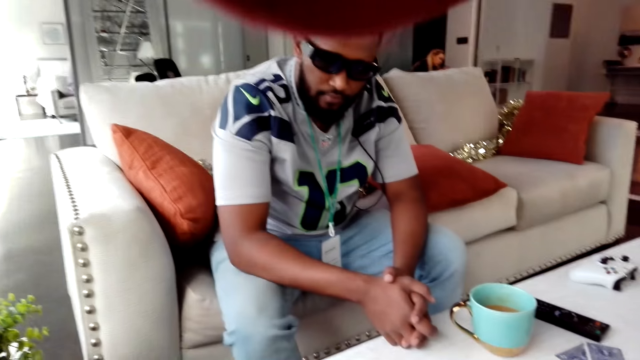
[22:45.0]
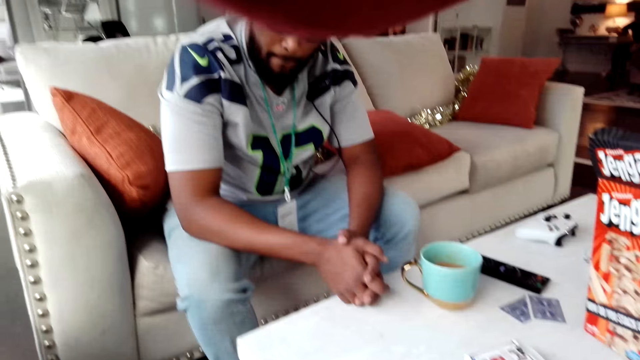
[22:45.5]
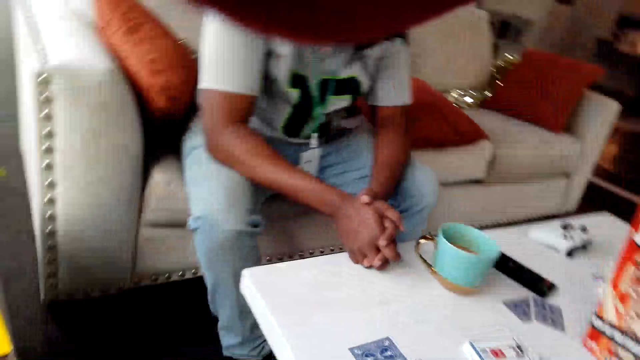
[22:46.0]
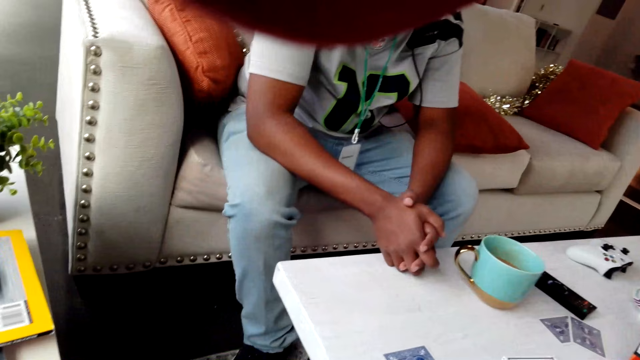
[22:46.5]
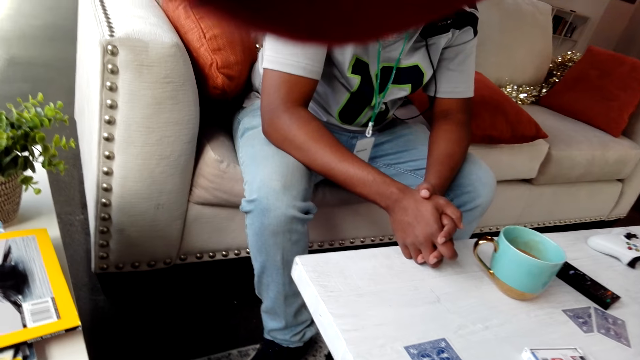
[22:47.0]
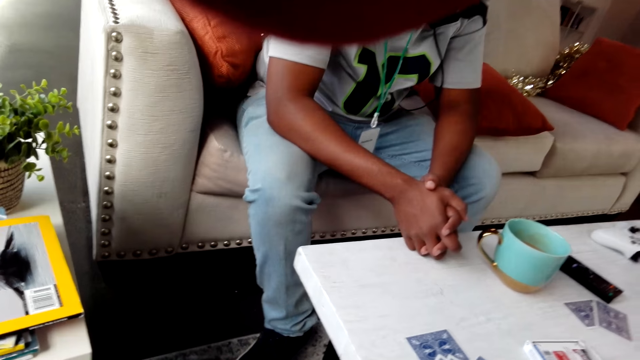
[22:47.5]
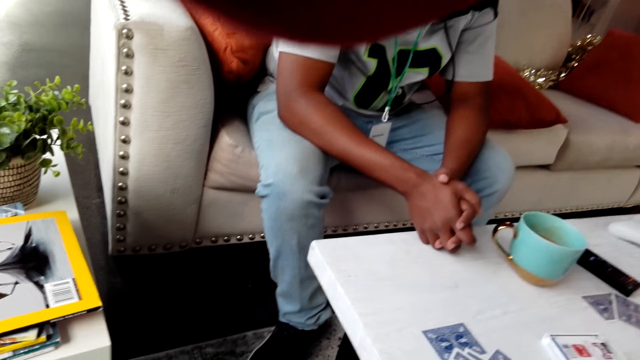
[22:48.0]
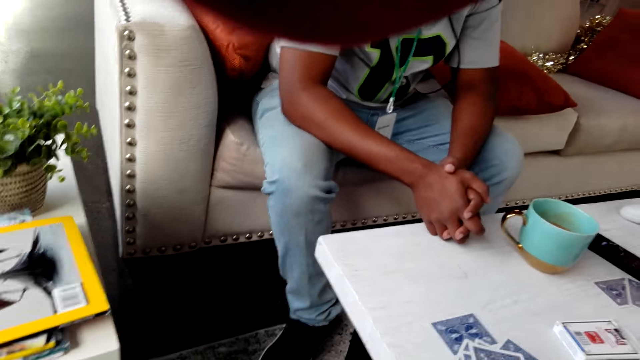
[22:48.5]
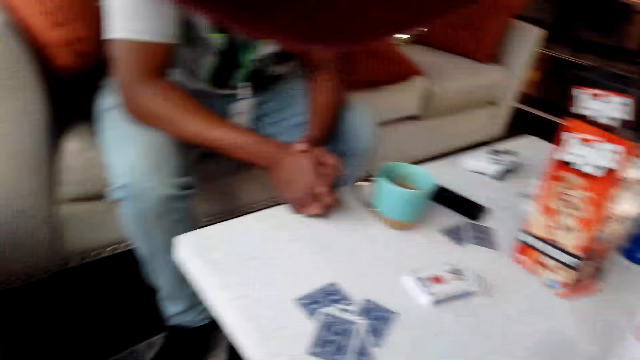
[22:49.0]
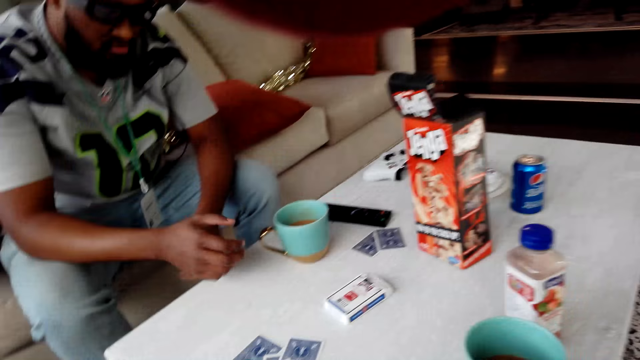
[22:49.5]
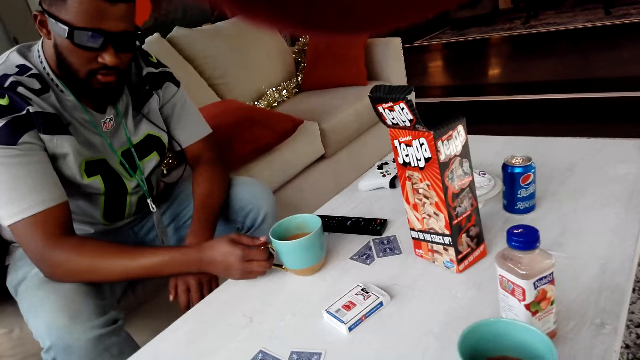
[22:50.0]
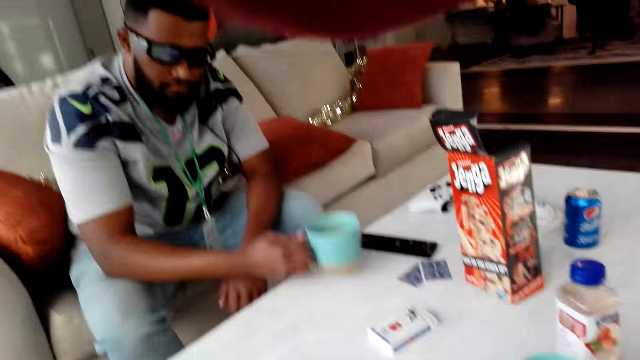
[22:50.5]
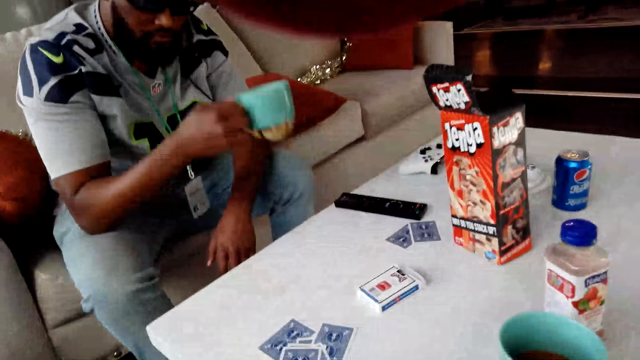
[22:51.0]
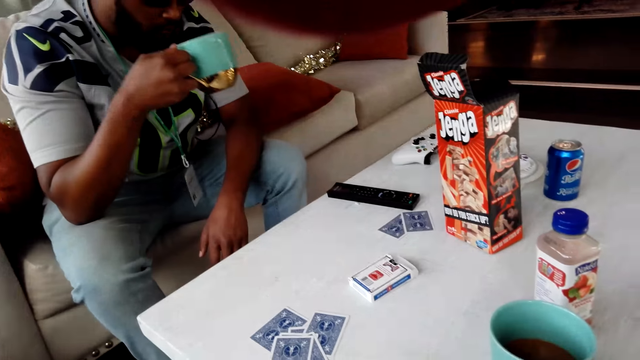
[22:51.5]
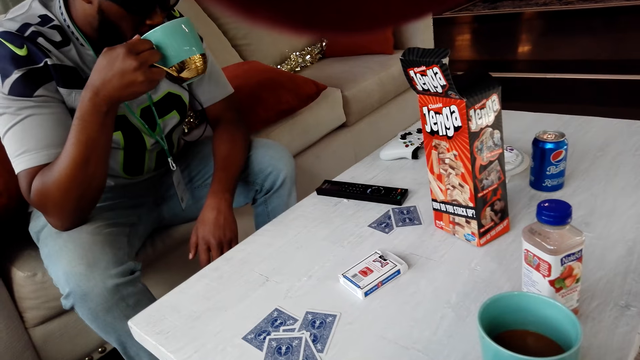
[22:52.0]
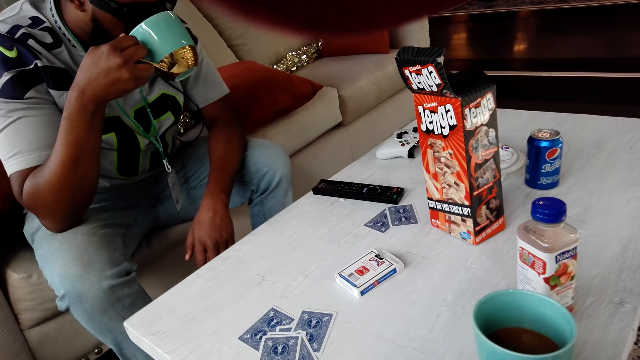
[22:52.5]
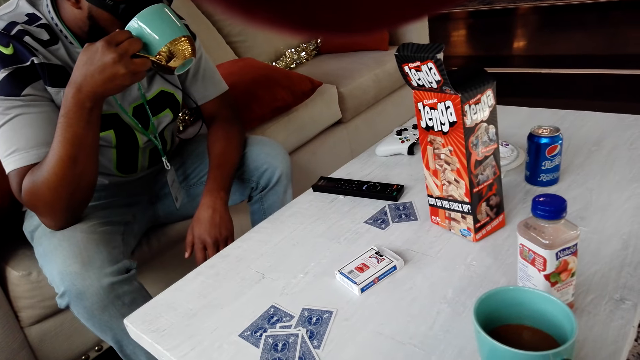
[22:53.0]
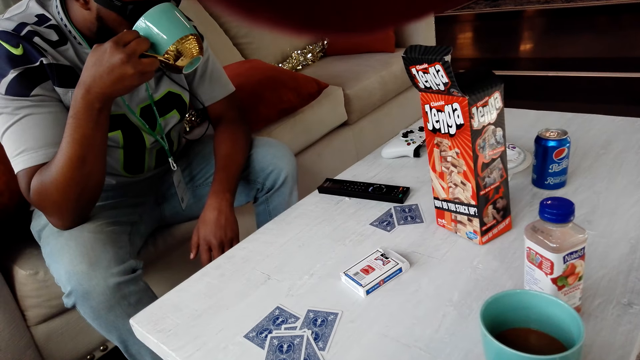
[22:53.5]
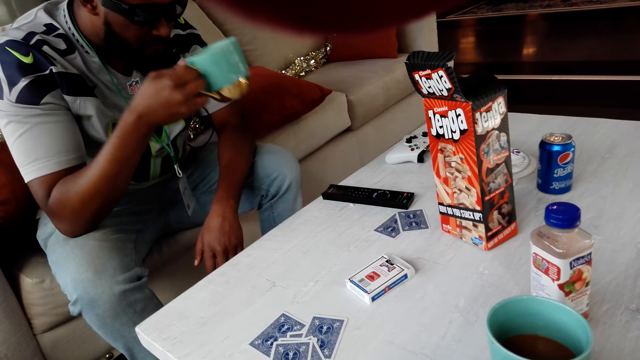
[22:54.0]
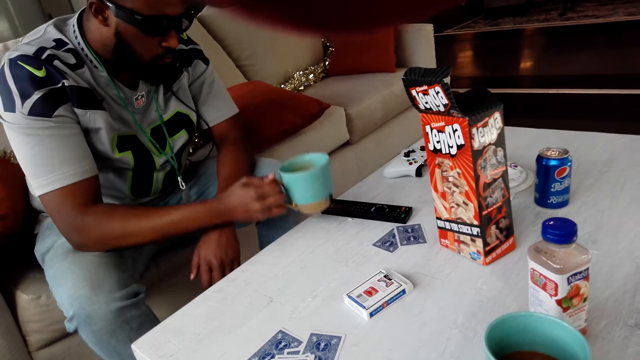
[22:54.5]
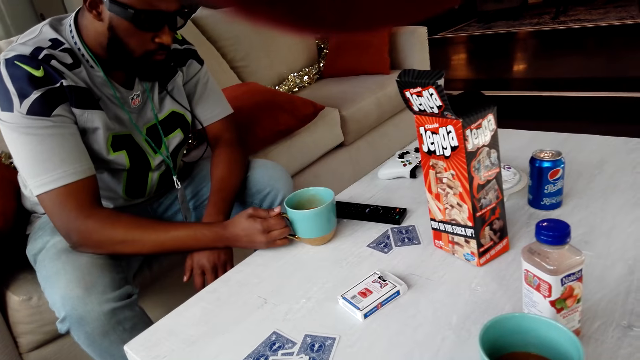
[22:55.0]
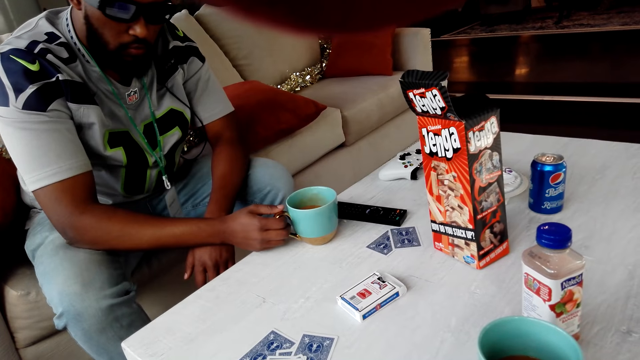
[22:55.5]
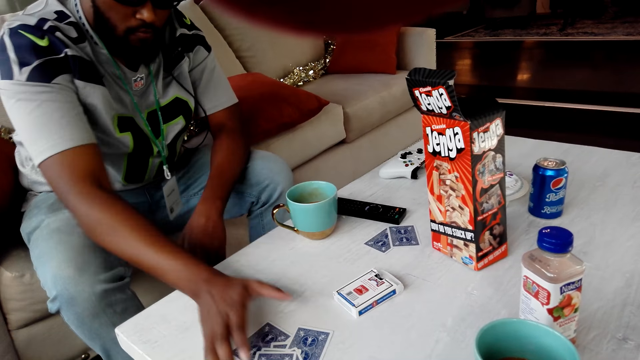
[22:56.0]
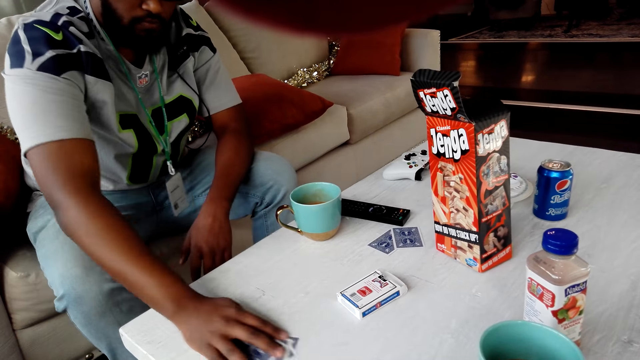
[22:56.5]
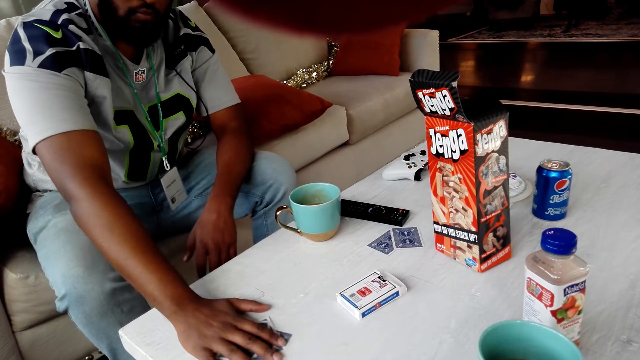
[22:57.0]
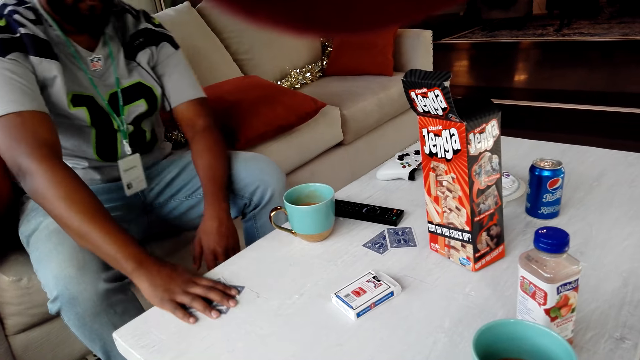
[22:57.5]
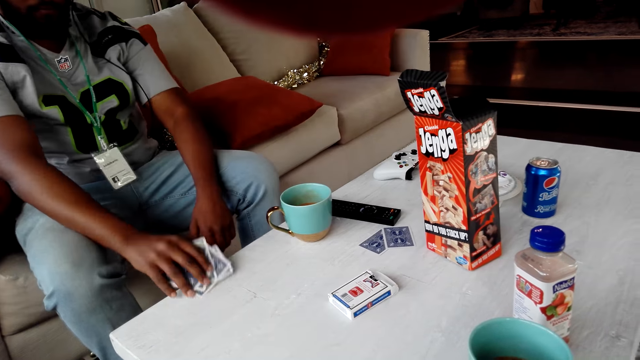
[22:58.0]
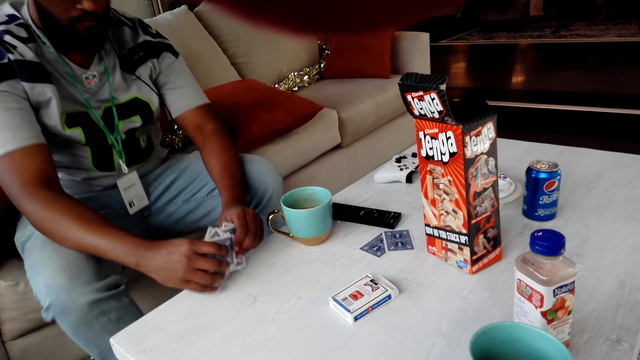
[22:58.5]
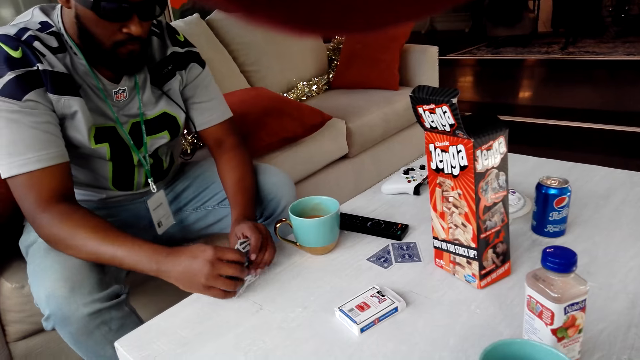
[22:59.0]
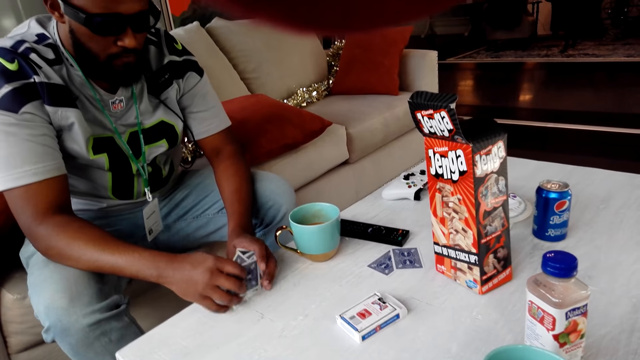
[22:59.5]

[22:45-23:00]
The camera wearer looks around. A man picks a cup from the table. The man drinks from the cup. The camera wearer talks to the man. The man places the cup on the table and picks the playing cards from the table.

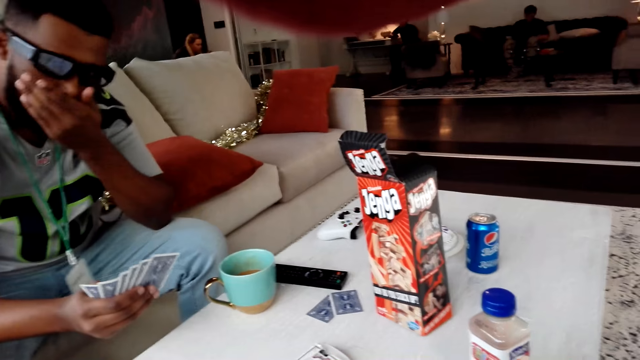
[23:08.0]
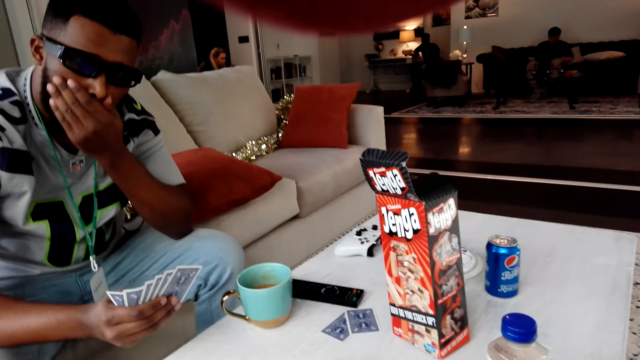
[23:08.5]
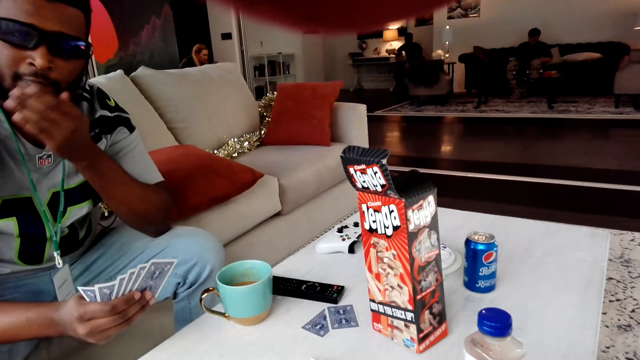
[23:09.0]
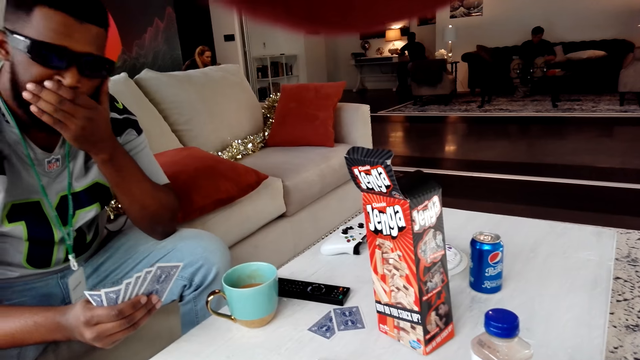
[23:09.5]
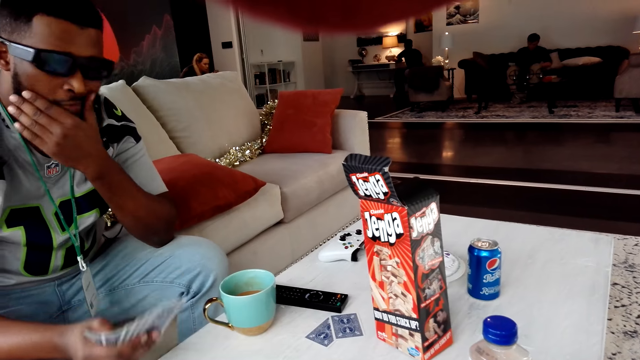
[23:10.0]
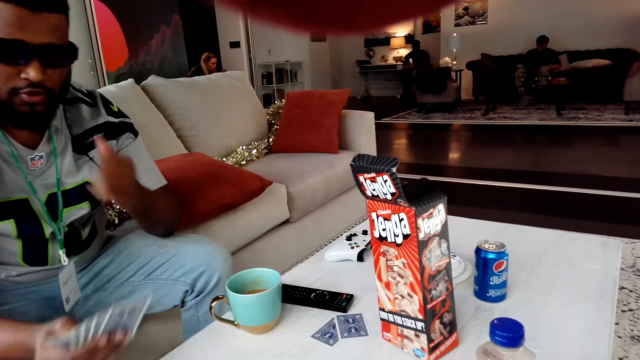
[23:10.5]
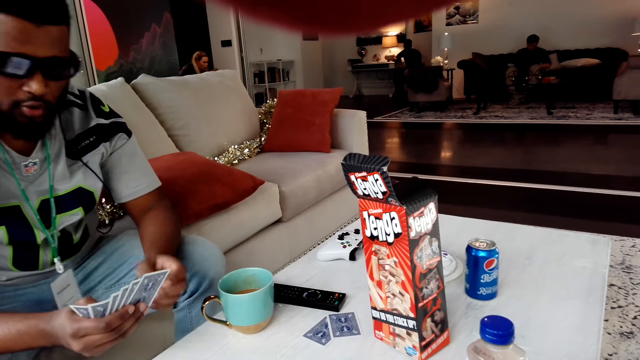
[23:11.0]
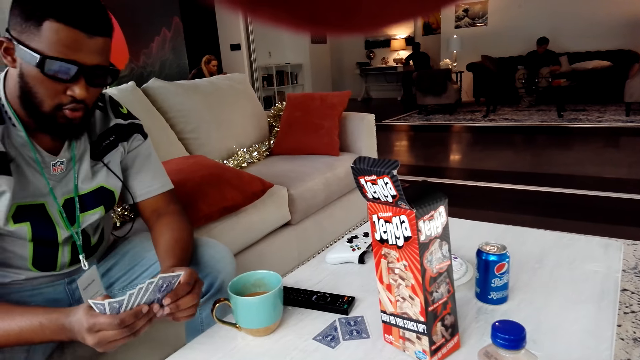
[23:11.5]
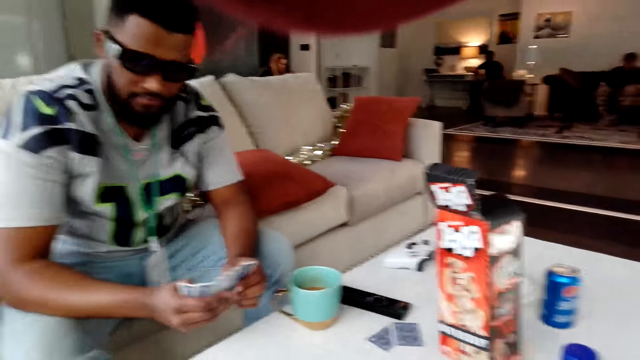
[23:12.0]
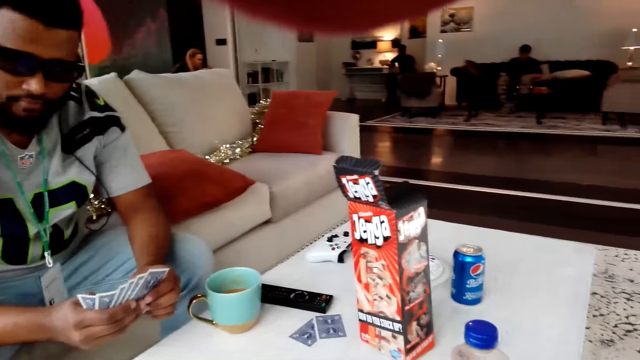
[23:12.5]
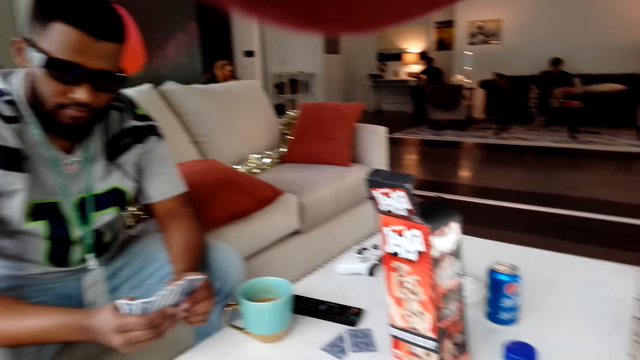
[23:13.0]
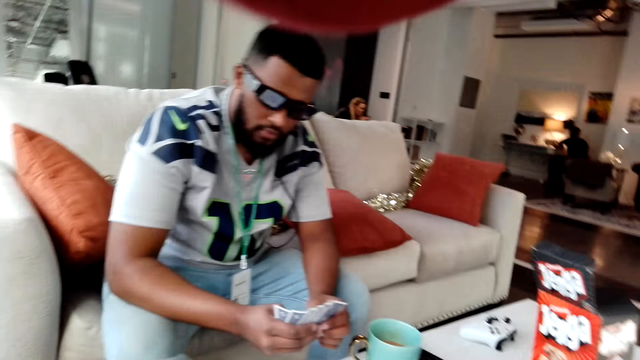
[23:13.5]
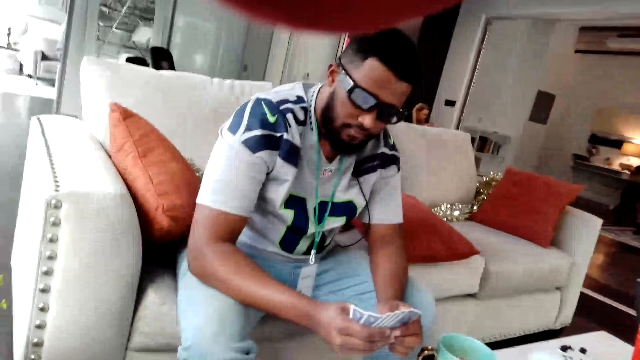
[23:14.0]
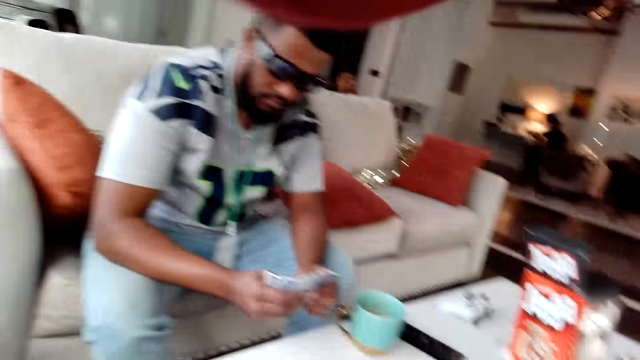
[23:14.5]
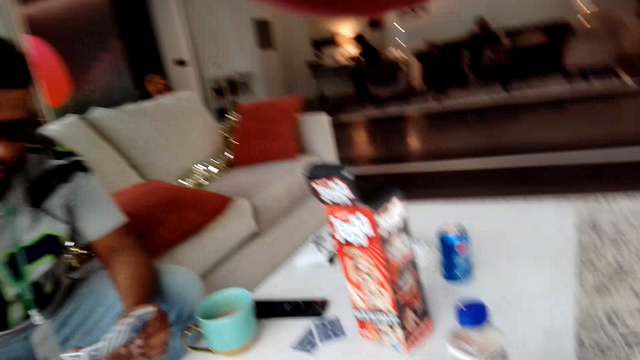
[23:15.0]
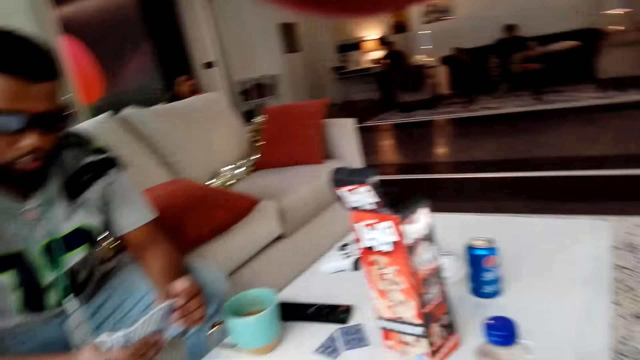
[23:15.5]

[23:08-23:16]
A man touches his face.
